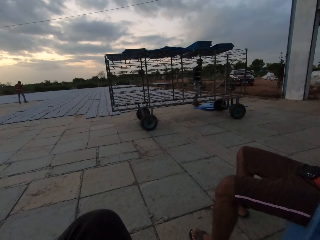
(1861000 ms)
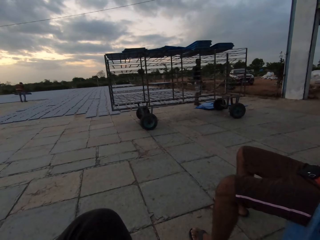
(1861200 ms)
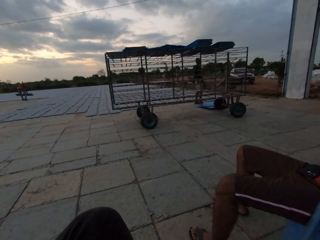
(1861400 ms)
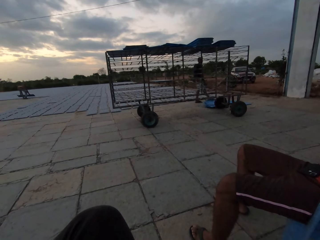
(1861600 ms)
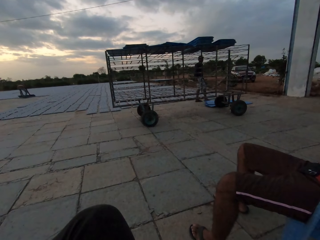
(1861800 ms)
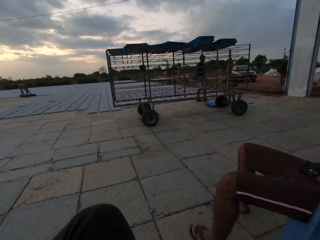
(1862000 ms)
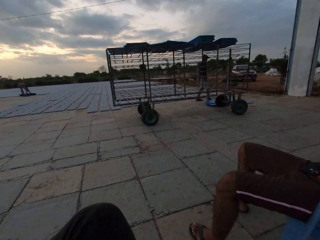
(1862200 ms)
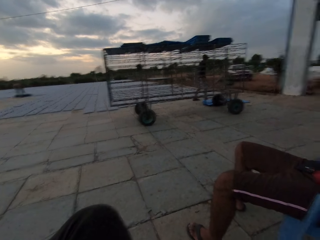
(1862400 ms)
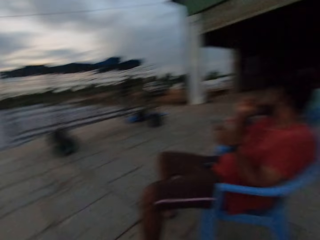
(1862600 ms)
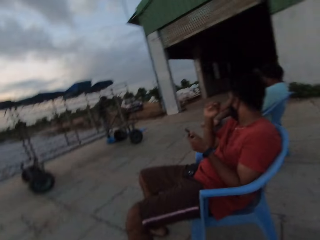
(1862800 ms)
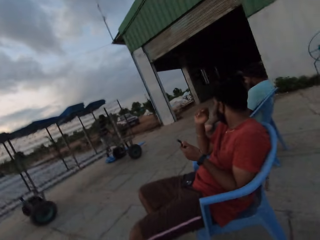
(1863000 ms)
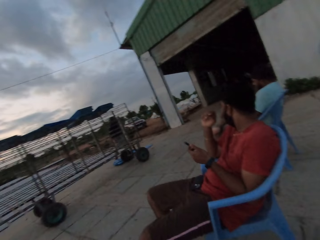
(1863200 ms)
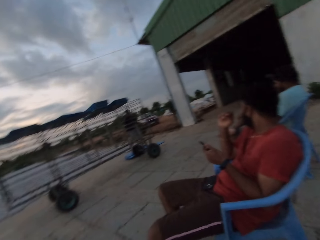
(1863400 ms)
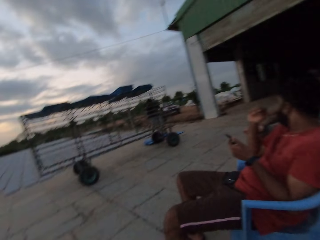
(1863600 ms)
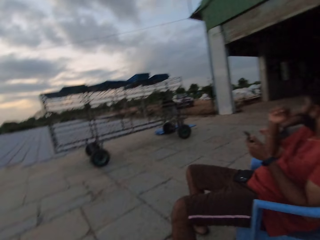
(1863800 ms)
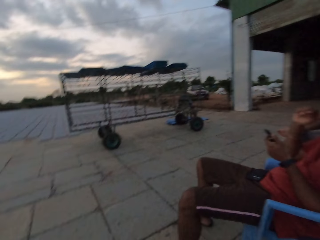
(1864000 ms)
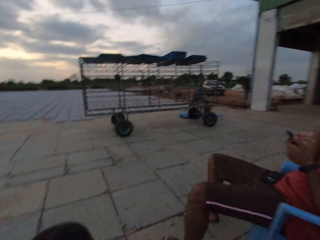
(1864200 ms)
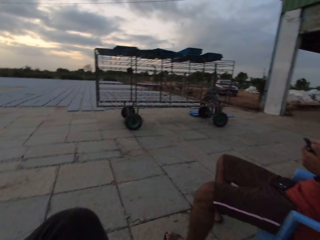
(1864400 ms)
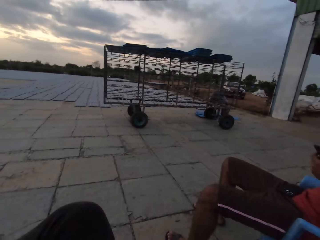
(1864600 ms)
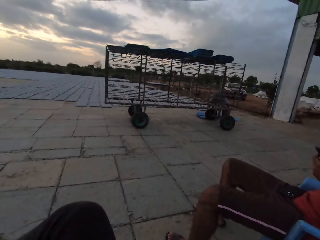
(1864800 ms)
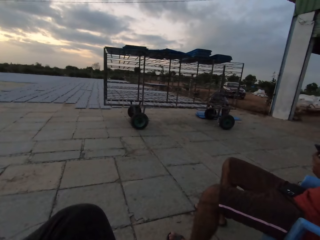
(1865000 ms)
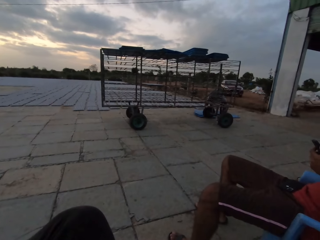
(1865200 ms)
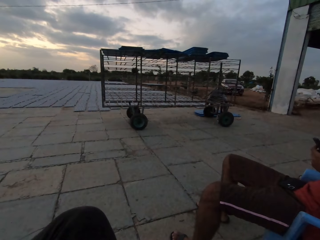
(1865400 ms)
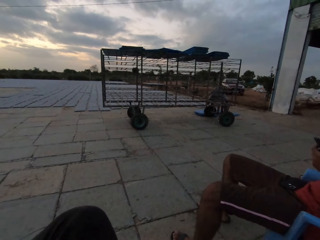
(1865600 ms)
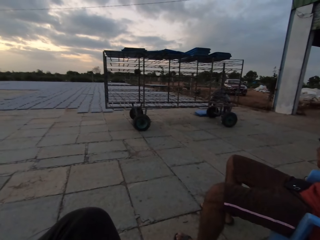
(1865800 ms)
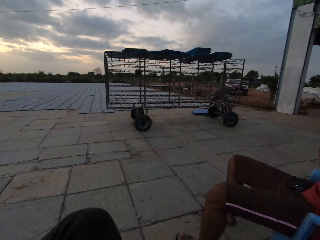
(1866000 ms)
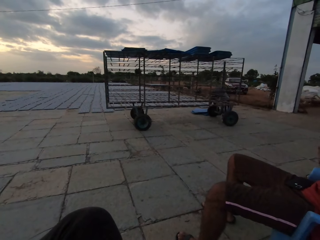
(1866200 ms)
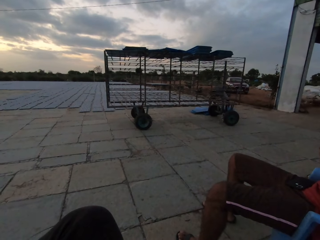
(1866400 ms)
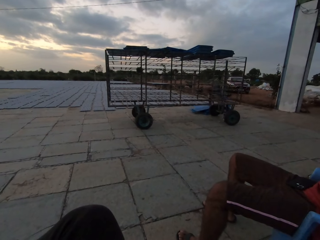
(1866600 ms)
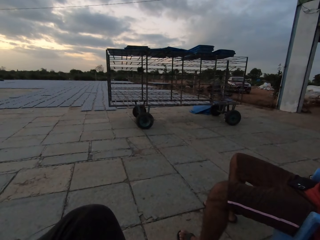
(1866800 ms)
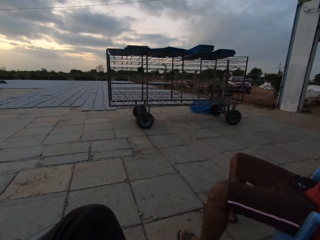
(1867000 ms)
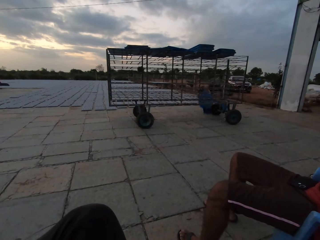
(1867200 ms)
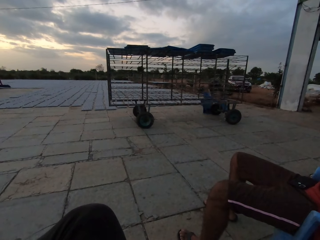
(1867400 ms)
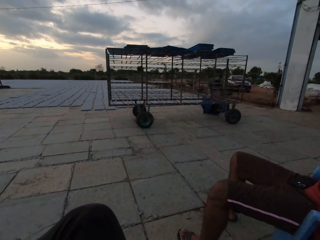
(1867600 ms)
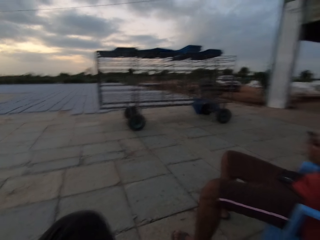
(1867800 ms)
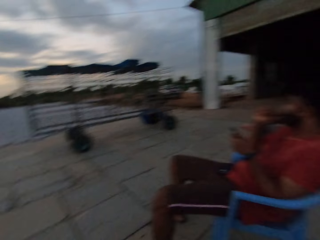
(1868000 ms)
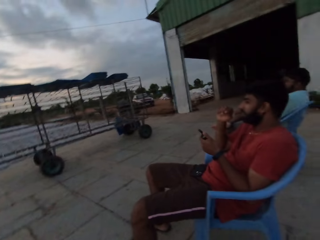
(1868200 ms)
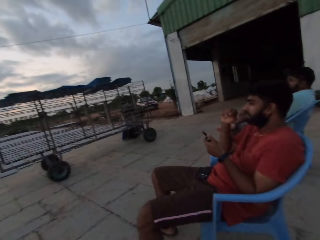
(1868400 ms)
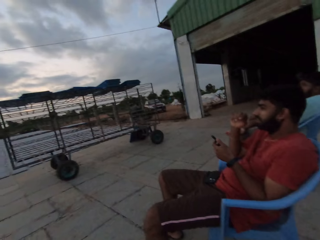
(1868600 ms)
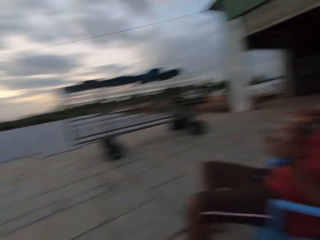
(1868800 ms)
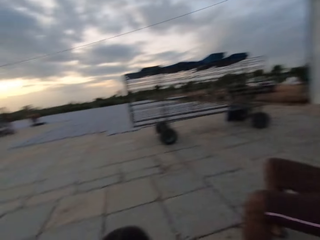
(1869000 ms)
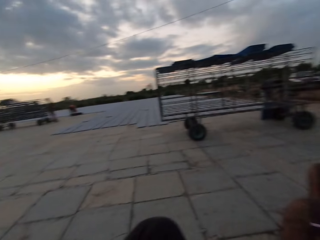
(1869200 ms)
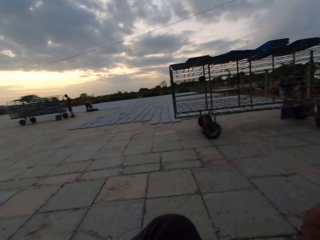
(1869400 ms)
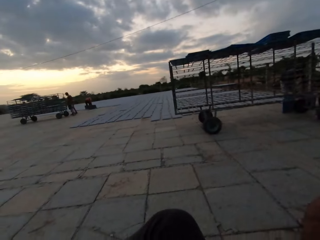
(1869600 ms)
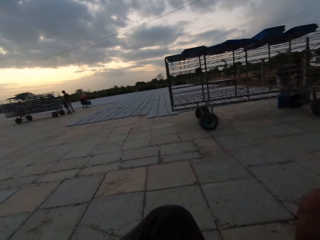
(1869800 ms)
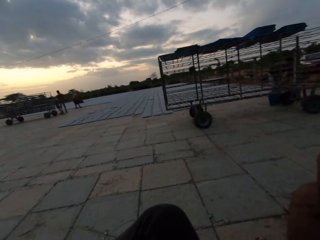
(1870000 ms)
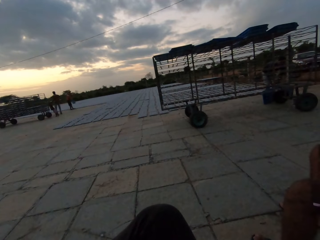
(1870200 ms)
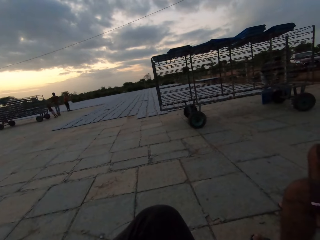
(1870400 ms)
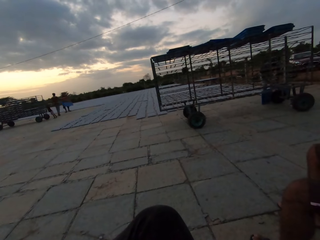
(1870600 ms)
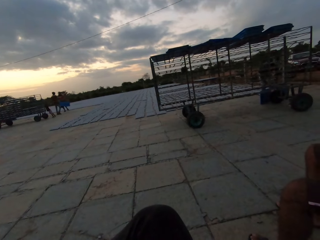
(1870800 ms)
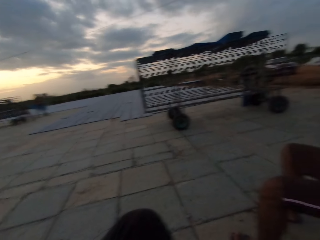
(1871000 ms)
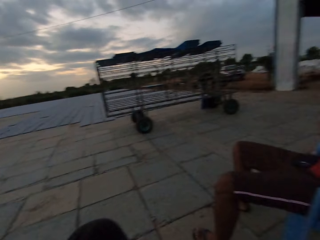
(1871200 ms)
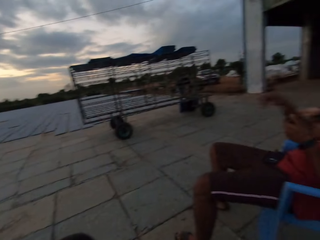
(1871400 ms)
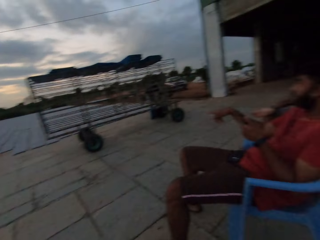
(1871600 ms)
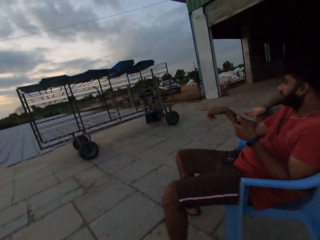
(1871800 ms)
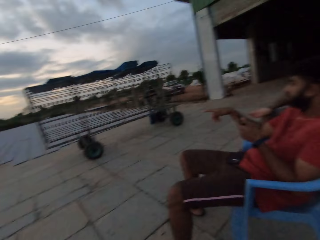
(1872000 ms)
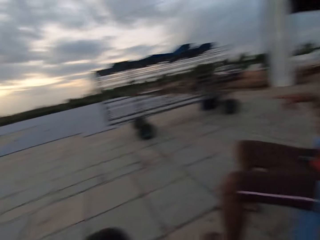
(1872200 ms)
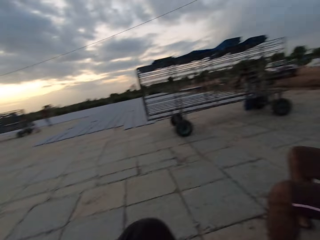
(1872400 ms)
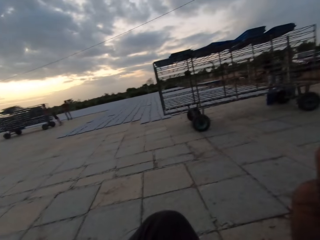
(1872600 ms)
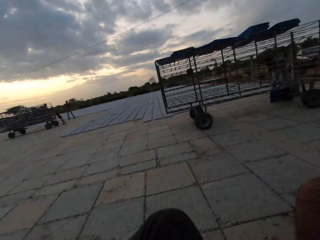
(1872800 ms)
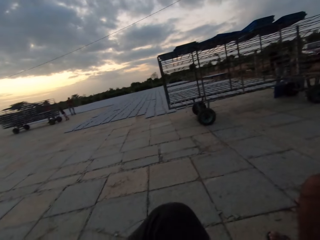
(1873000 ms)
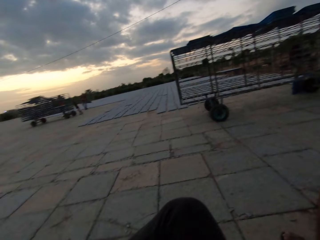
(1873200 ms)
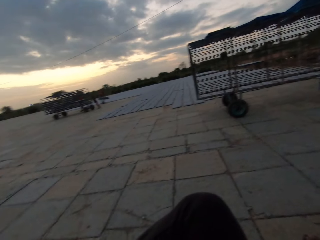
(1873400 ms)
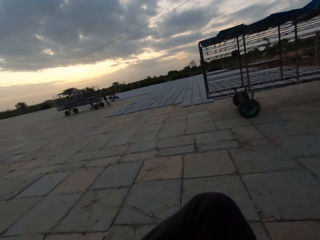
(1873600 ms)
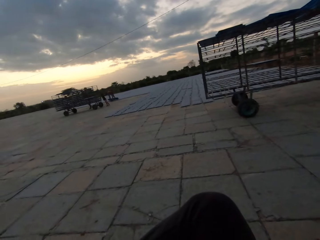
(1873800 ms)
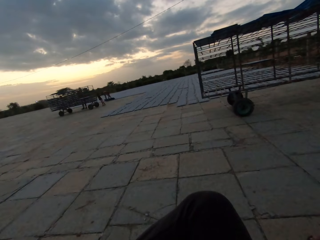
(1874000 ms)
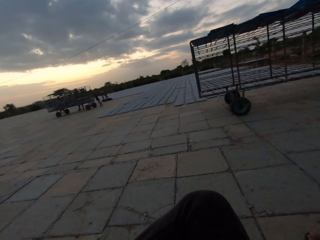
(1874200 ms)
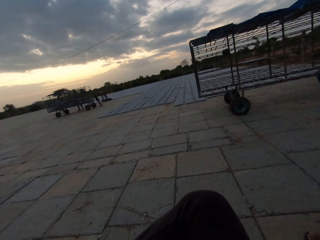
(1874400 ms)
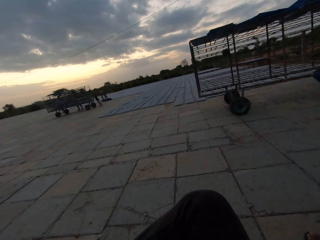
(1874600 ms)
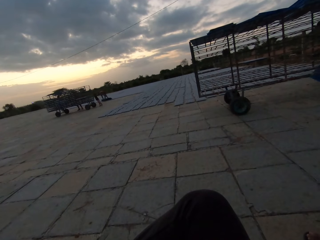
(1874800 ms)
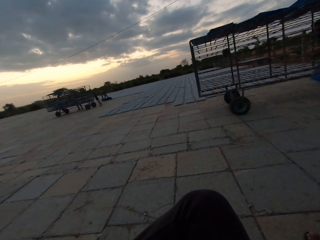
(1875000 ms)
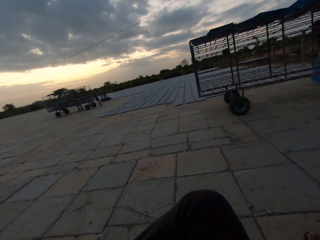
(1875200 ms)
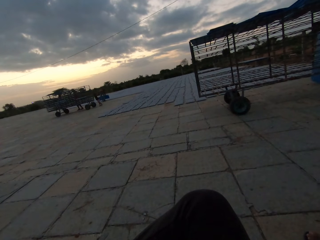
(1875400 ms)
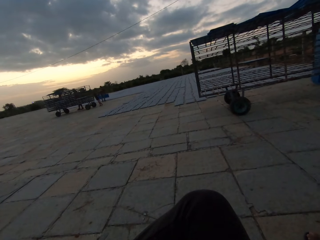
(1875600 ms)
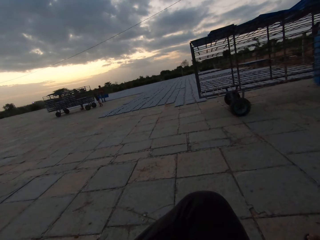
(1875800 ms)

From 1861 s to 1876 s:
A man moves something with his leg. The camera wearer looks around. The man picks up something. The camera wearer looks around. Another man points the other direction.

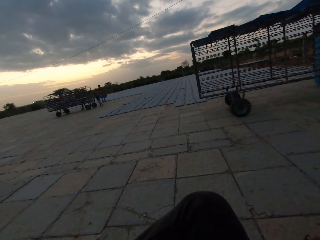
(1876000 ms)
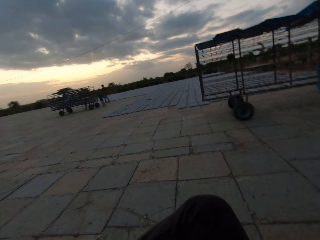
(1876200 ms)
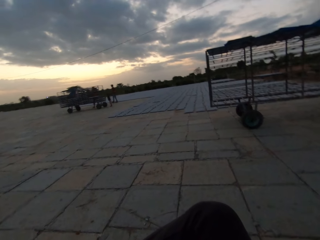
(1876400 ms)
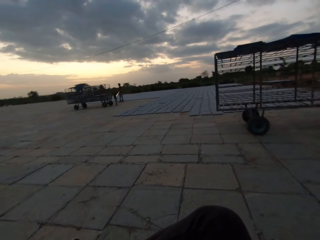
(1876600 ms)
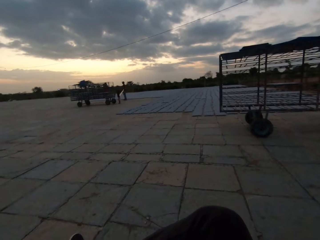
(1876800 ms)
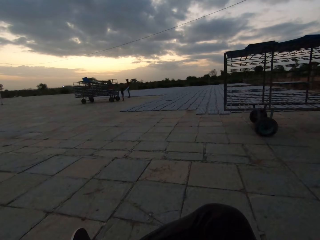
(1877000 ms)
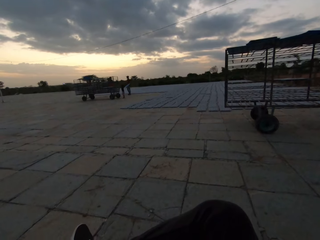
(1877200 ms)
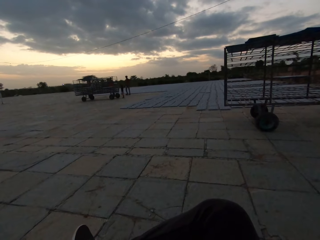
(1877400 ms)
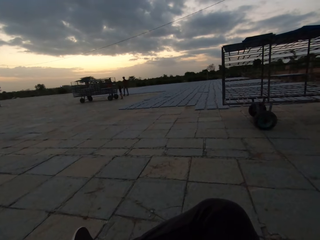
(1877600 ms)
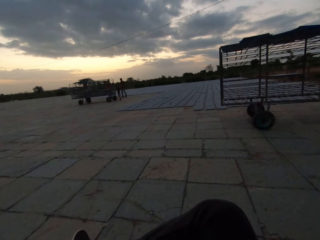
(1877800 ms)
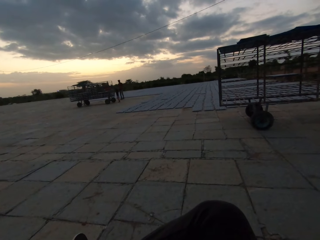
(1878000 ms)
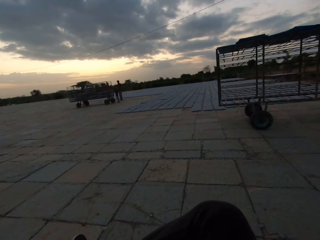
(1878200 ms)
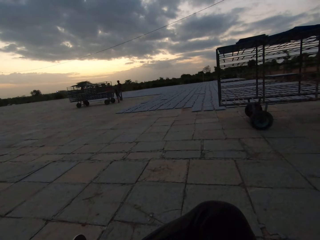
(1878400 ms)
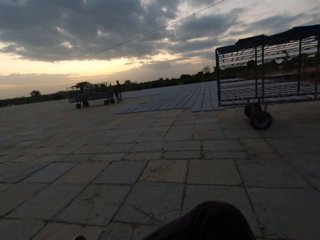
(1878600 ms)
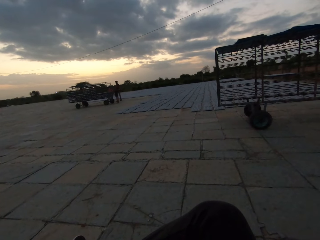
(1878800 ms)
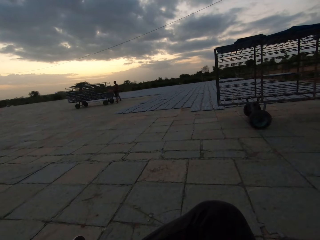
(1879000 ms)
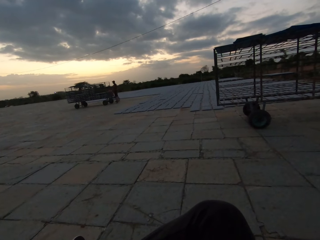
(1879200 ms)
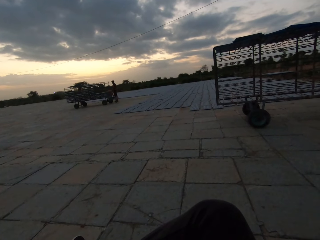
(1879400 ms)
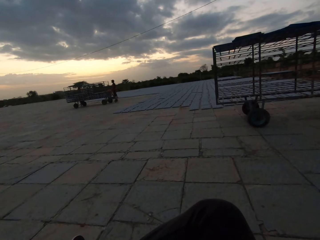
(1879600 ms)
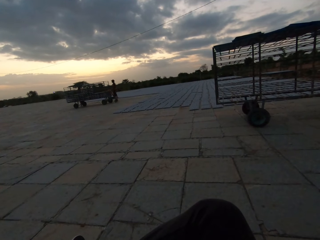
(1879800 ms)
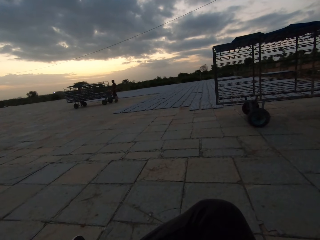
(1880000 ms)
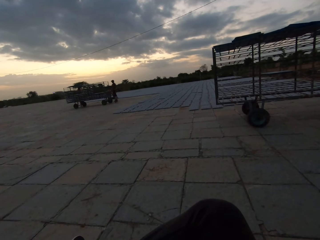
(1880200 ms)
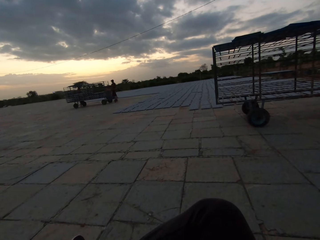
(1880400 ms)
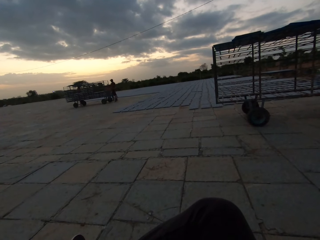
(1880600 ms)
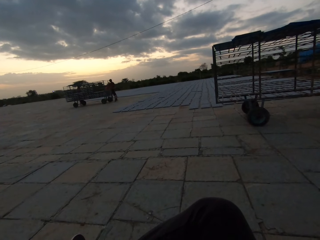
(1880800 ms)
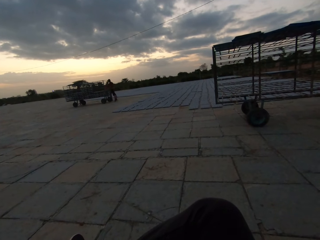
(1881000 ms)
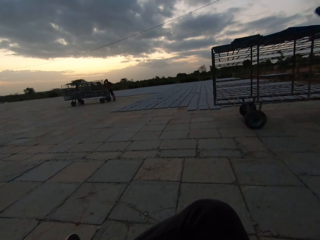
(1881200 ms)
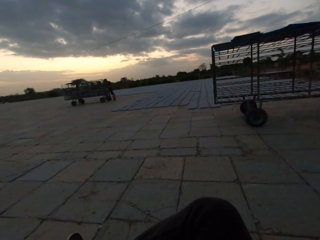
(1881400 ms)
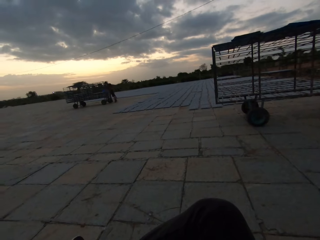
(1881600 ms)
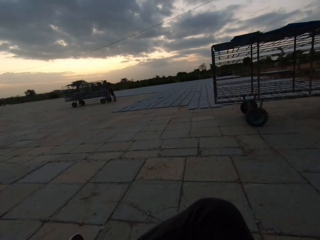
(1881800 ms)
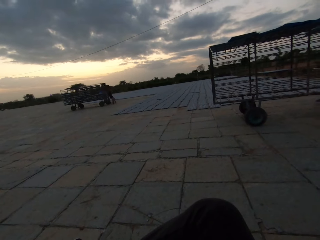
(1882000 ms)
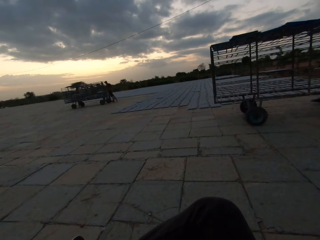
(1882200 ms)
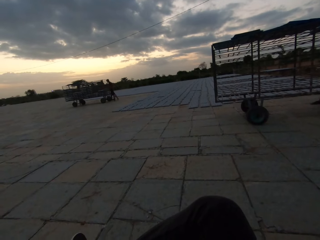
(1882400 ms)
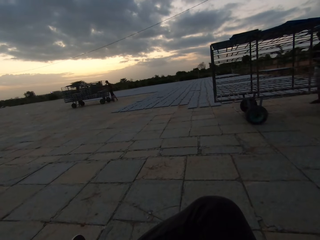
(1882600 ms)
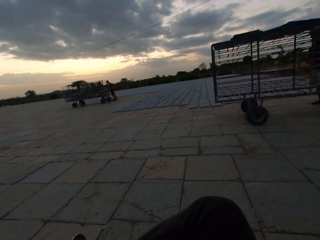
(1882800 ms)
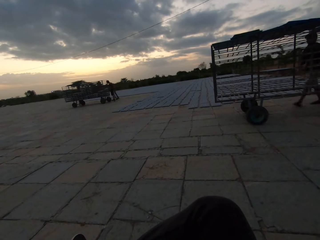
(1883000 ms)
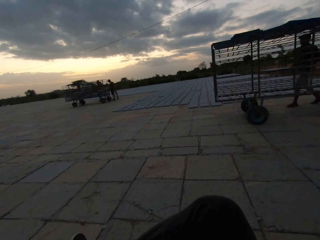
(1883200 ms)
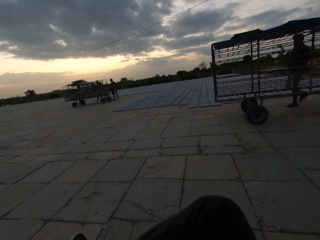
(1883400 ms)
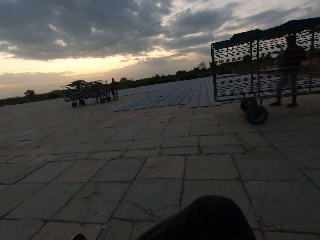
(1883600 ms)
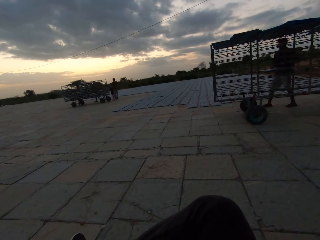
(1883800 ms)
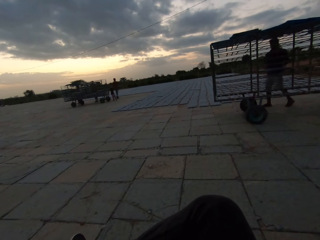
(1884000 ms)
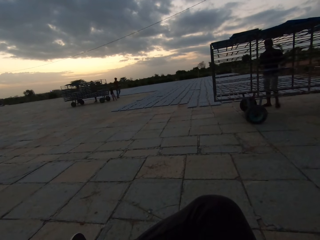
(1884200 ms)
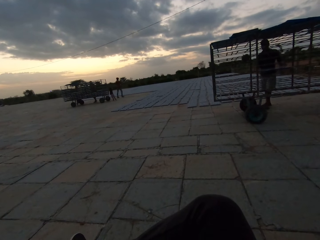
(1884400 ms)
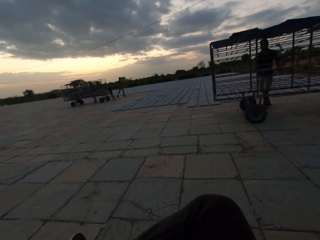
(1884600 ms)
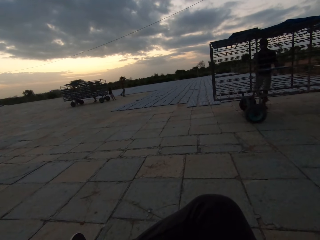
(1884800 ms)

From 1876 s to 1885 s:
A man moves around.
